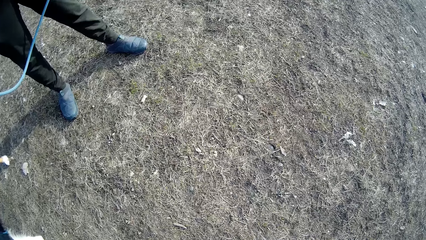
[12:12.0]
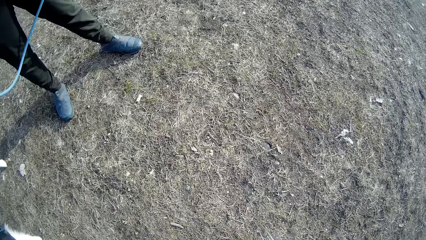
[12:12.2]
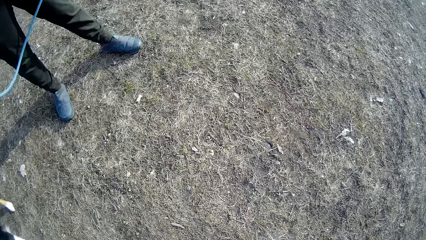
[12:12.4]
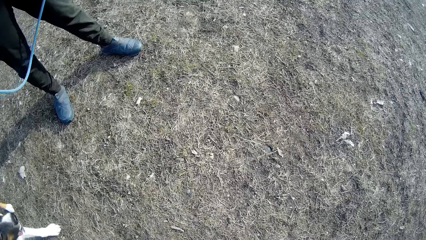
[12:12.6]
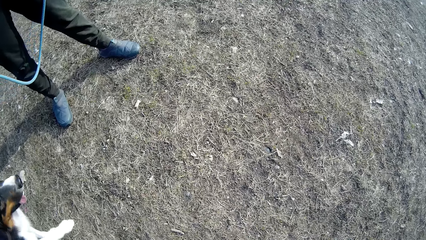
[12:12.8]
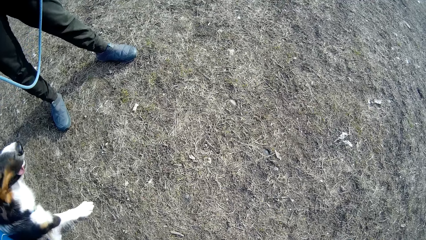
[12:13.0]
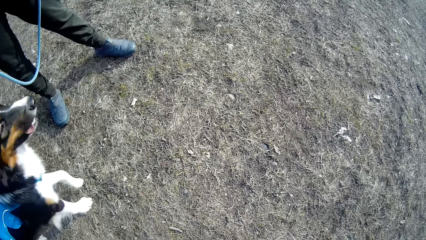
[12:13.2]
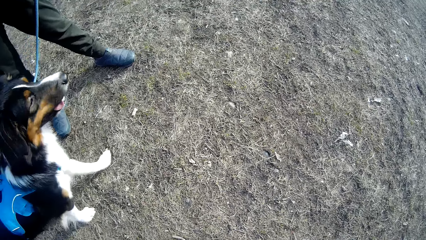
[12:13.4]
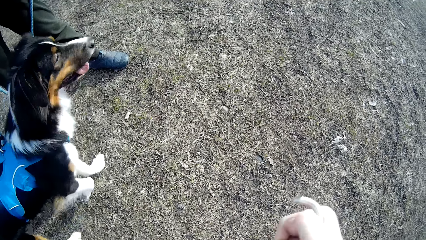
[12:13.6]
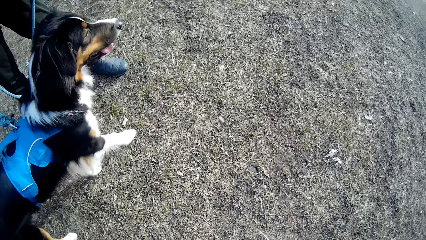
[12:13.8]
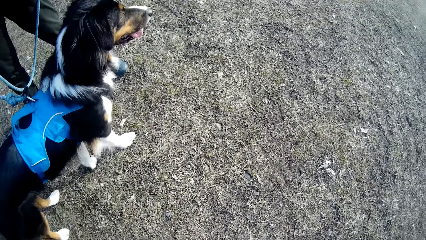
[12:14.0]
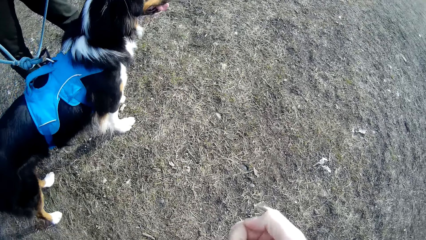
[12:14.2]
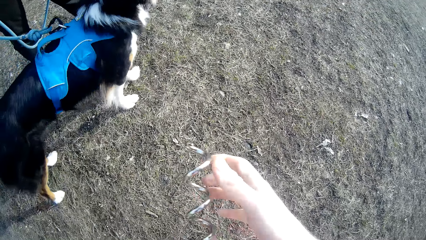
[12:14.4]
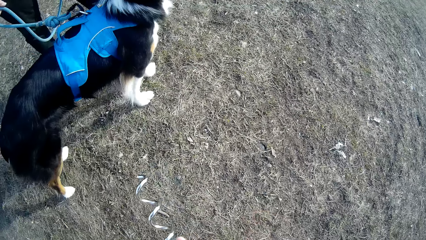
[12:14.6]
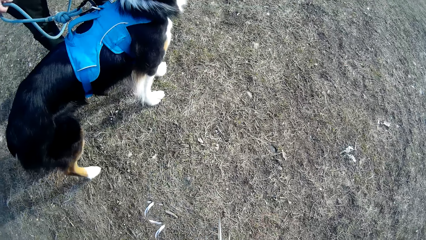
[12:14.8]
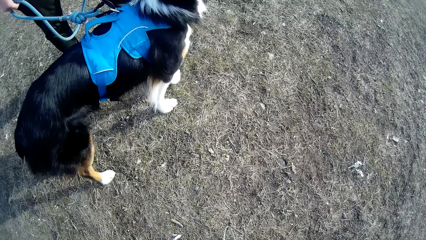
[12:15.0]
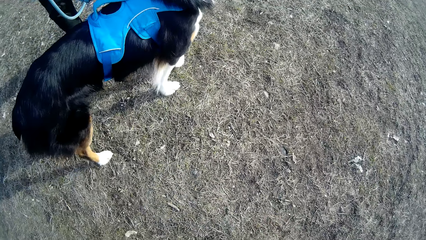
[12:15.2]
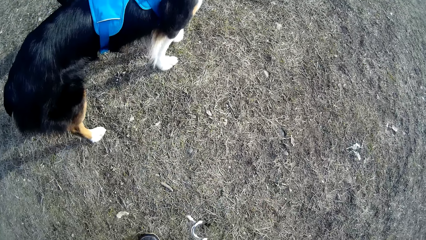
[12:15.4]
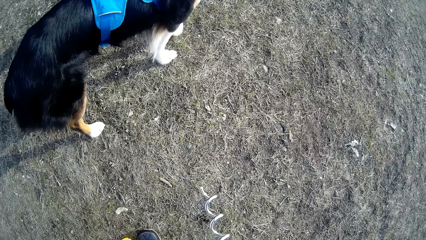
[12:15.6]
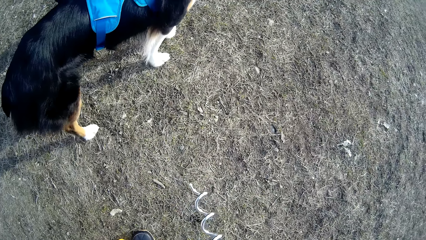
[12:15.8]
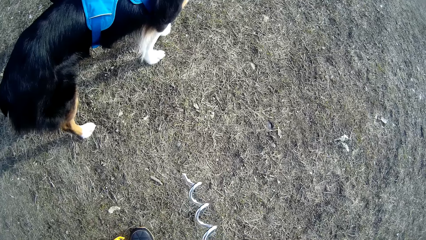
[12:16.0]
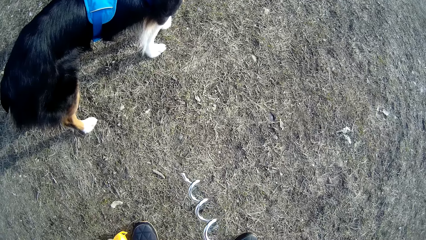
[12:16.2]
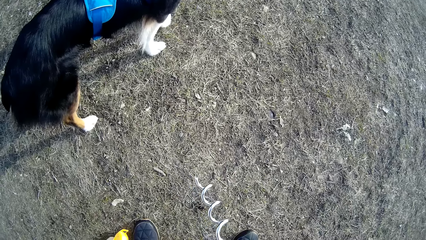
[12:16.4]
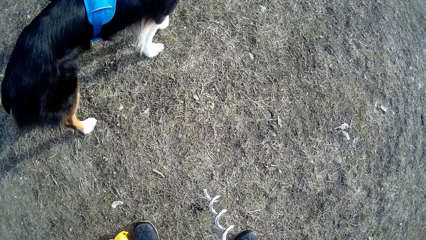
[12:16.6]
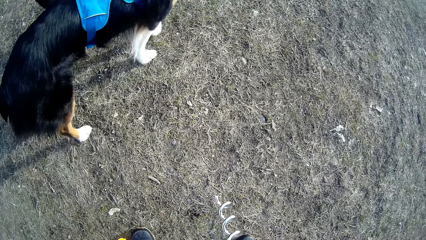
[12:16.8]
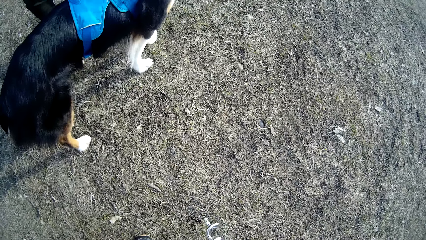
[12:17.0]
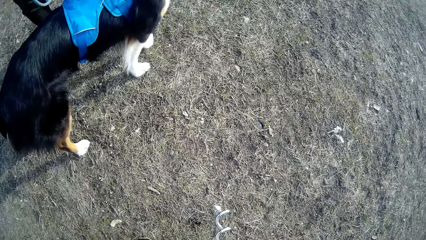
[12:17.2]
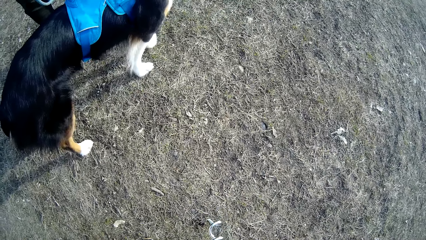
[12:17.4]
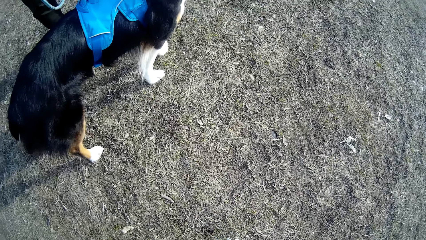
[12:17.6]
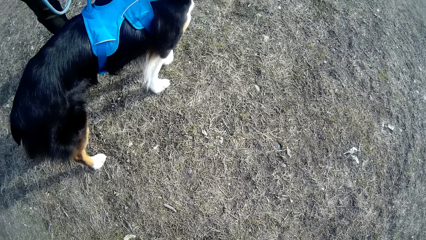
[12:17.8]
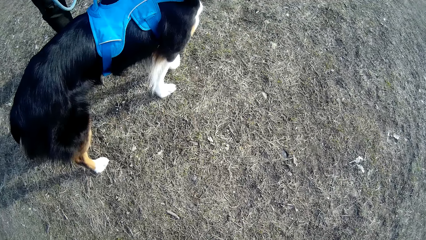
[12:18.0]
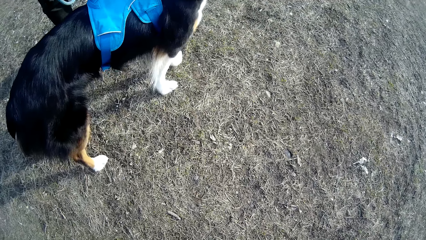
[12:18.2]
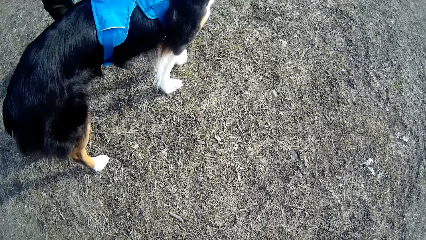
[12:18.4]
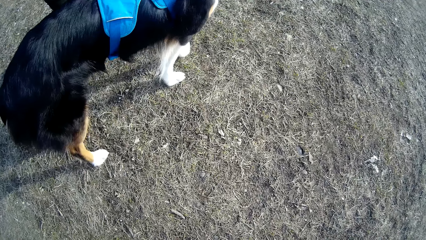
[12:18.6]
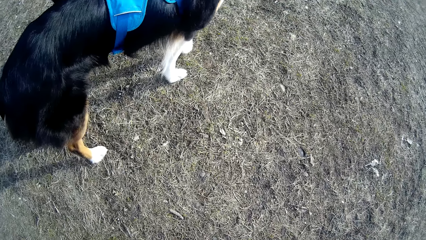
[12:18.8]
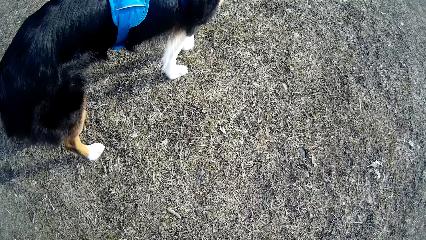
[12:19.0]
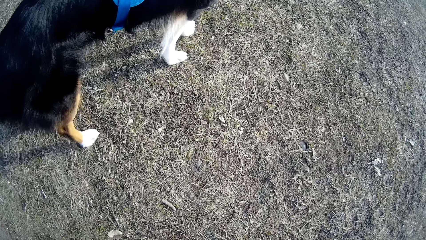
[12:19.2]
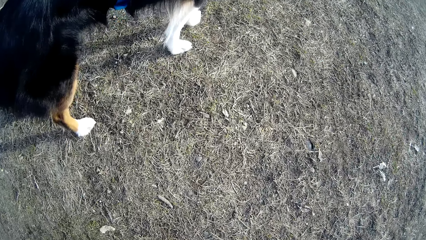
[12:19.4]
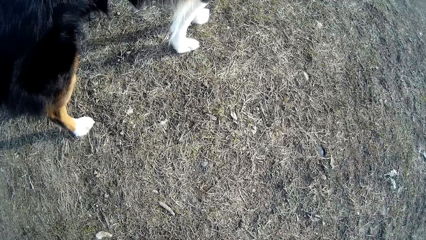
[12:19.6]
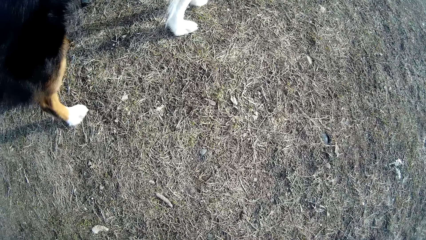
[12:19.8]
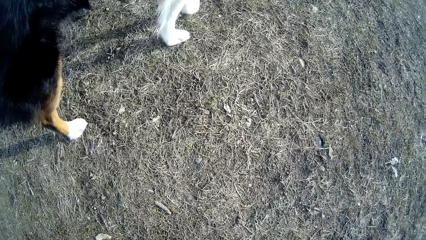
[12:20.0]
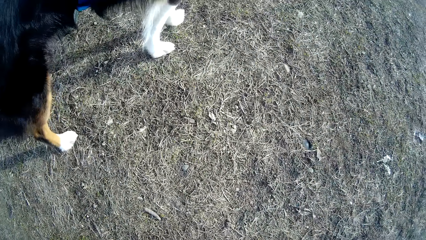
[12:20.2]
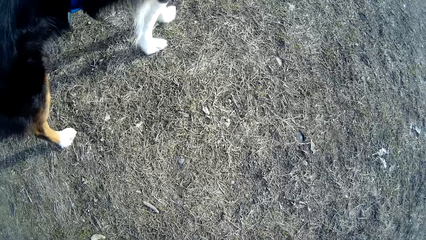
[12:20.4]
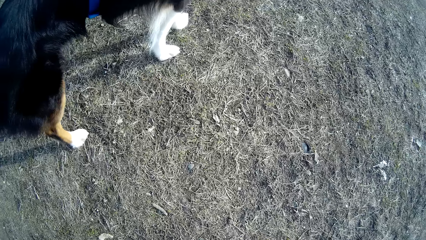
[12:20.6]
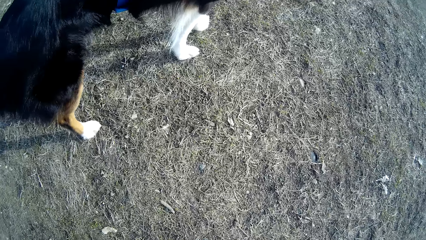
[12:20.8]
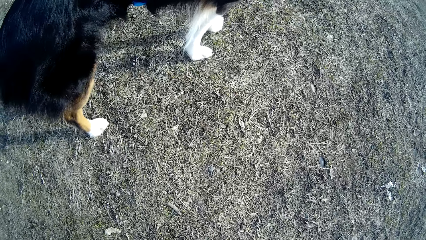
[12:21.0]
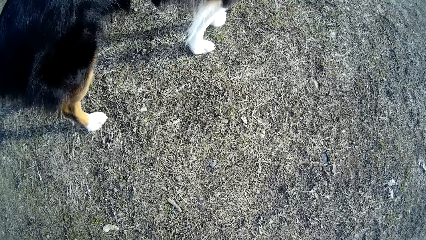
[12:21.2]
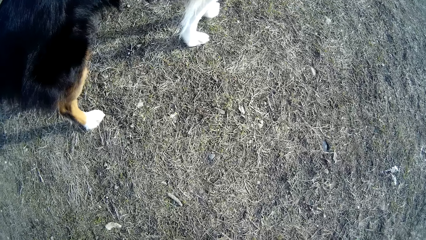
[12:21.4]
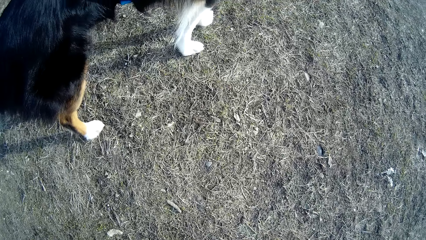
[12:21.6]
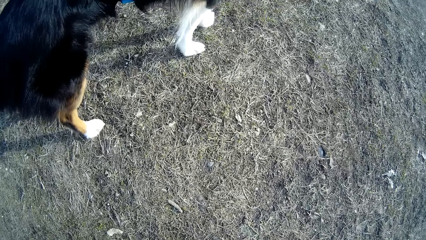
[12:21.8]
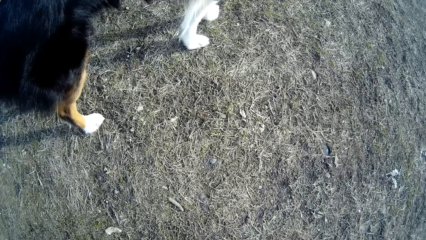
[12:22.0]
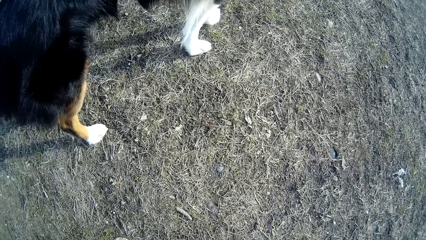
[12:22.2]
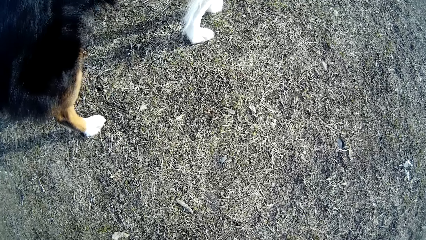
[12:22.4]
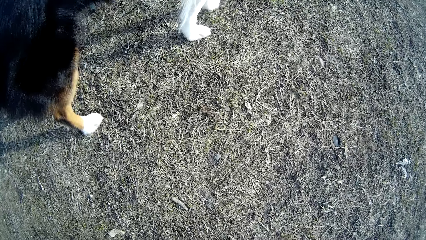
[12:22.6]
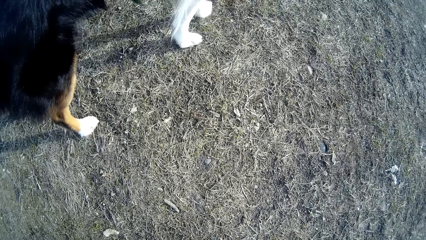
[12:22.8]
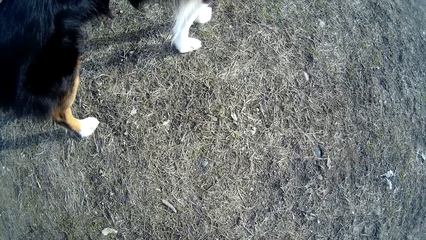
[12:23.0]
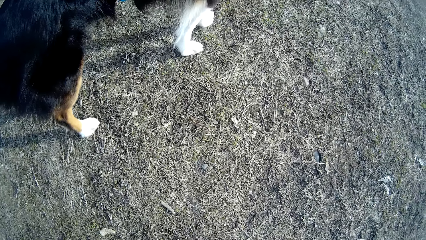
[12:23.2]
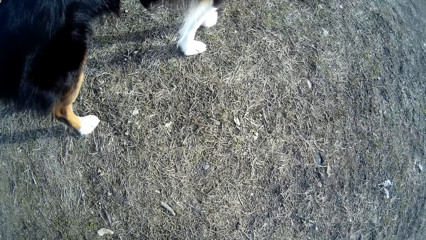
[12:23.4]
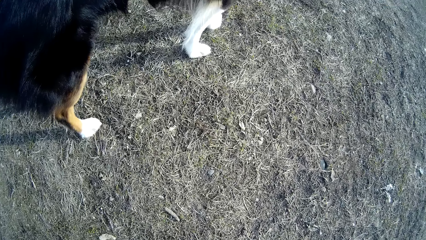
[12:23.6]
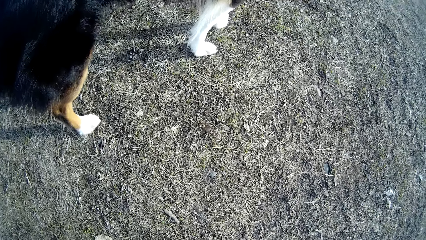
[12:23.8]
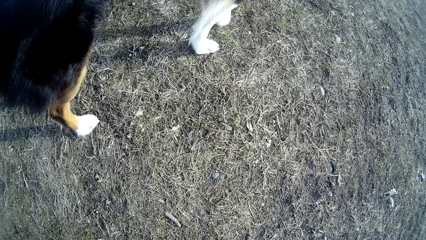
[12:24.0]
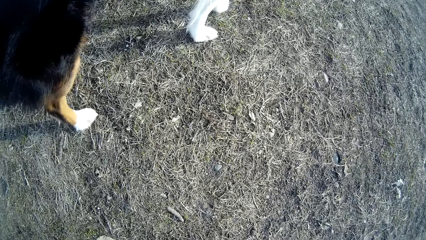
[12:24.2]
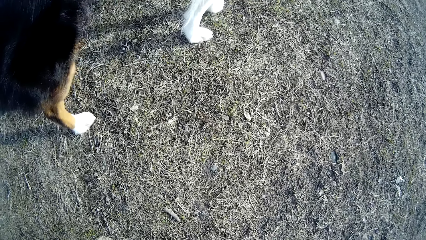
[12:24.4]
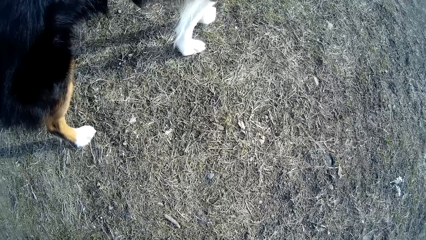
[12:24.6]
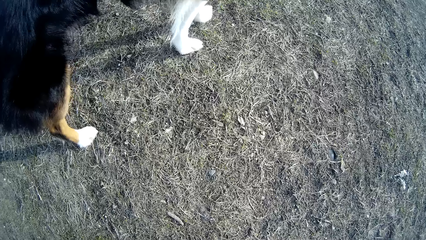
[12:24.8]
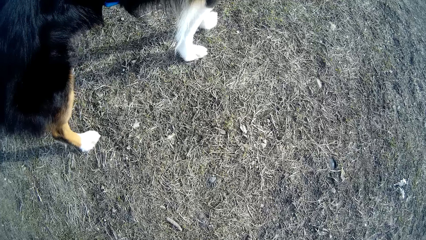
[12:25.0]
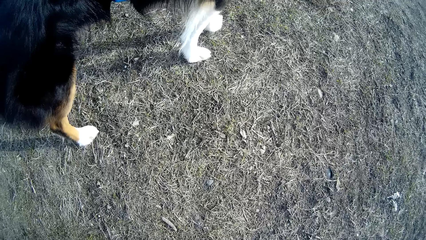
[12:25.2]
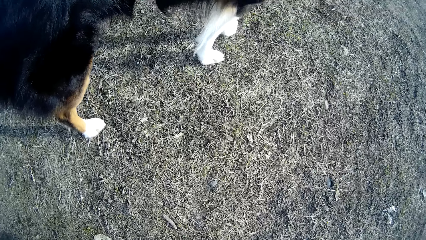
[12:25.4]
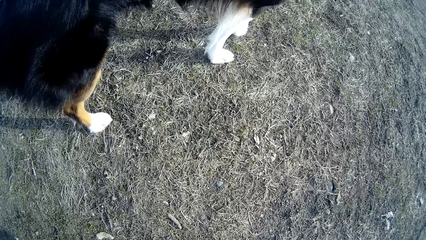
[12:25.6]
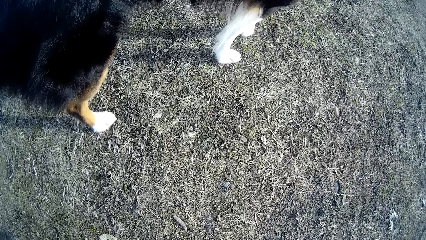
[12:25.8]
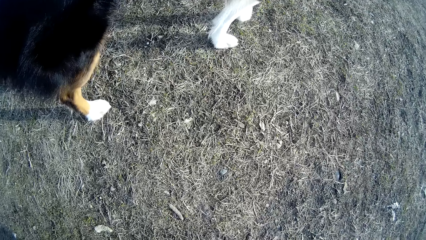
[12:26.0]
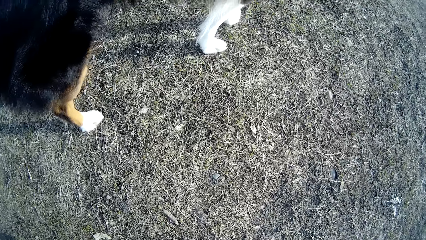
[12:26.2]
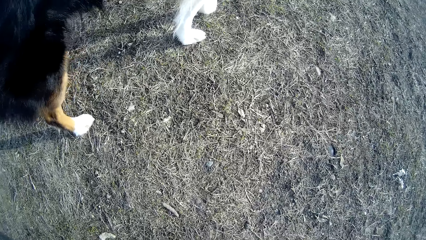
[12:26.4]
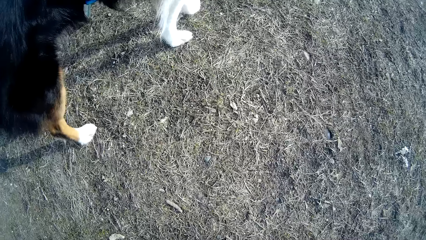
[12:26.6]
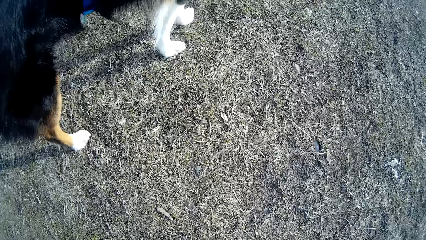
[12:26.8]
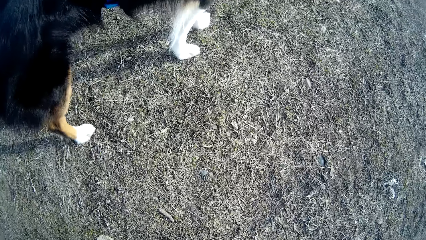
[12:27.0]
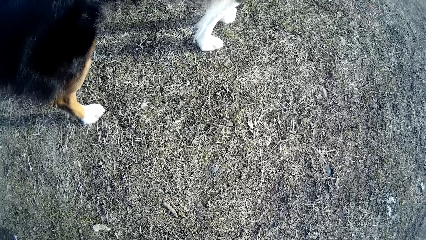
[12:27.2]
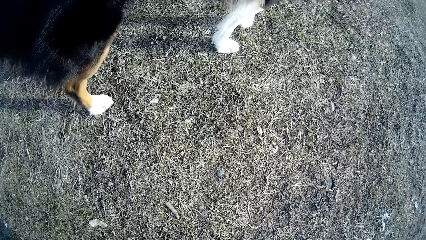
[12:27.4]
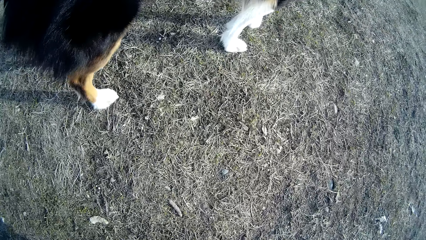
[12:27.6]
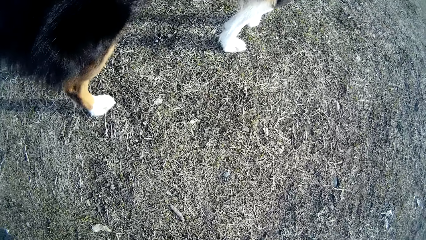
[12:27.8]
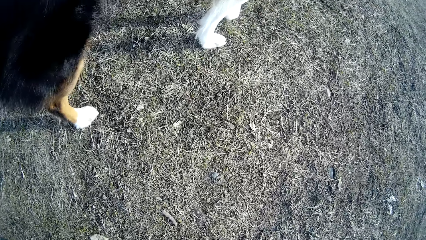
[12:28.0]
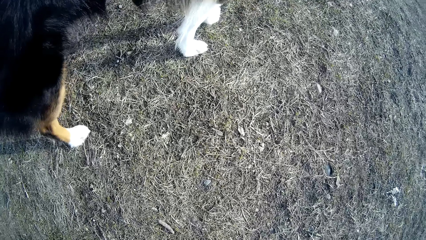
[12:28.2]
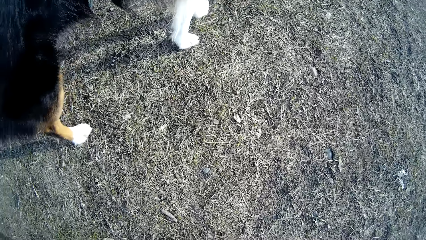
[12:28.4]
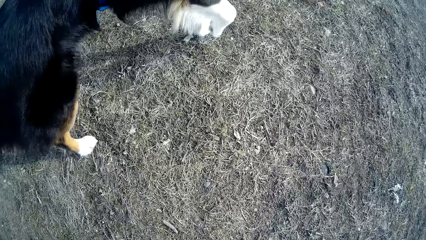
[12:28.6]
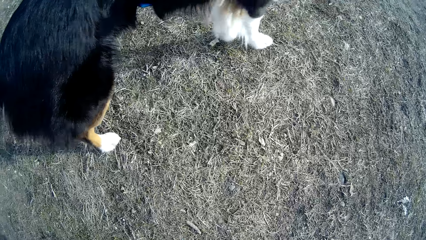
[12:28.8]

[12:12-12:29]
The camera wearer holds a wire. He stretches another dog leash in his hands. He looks at the ground.
